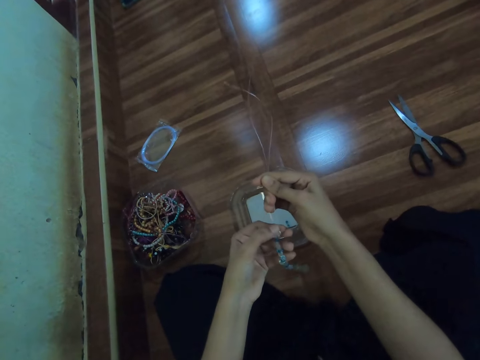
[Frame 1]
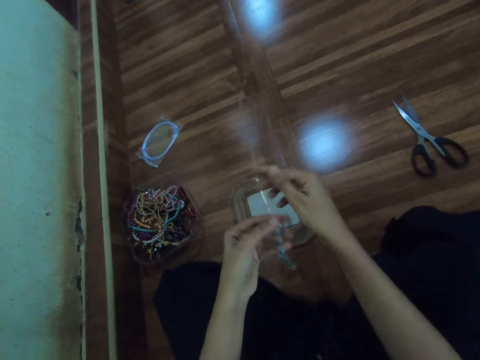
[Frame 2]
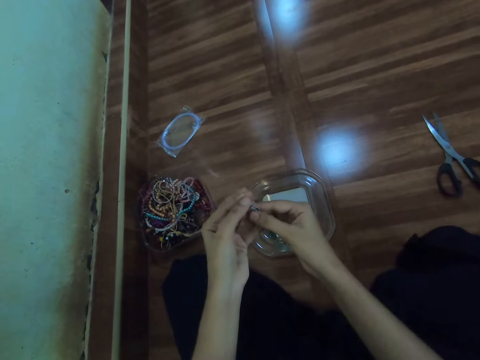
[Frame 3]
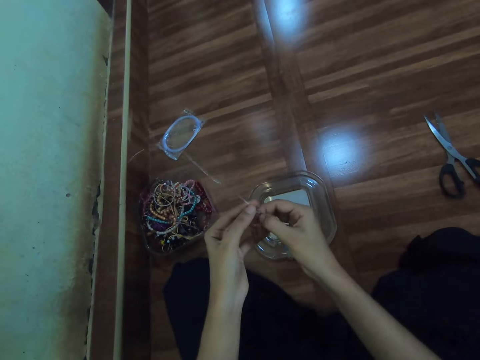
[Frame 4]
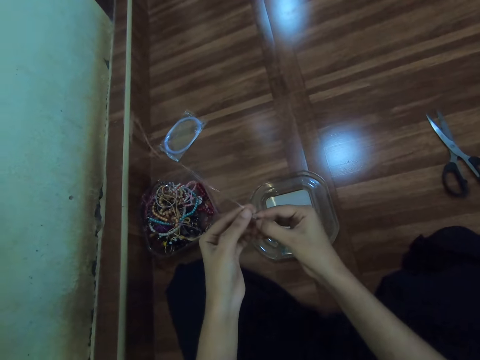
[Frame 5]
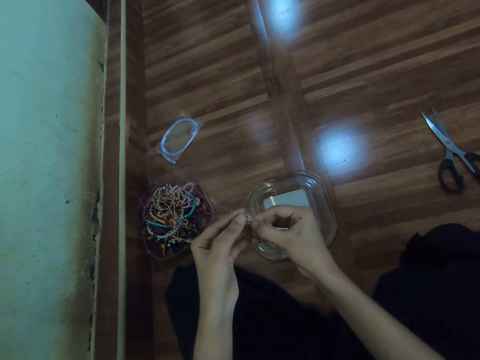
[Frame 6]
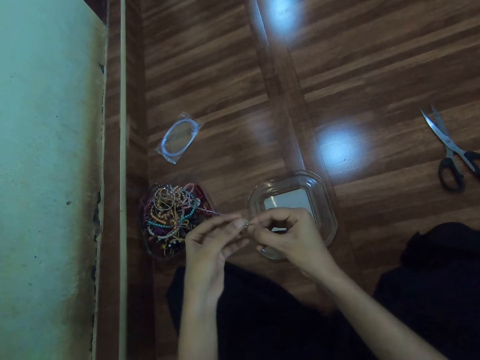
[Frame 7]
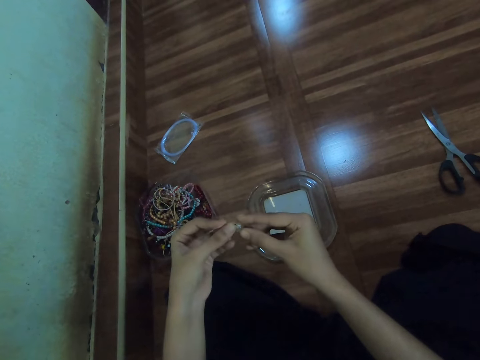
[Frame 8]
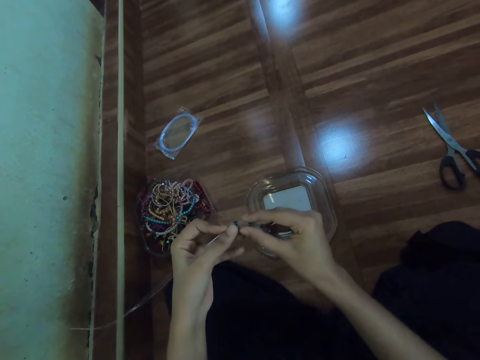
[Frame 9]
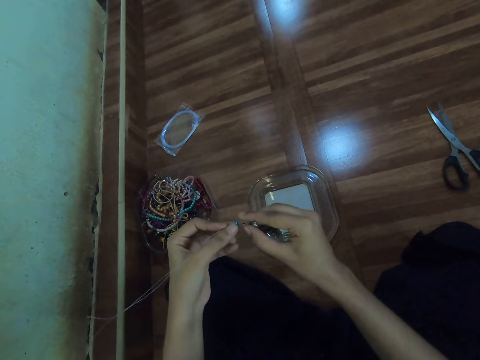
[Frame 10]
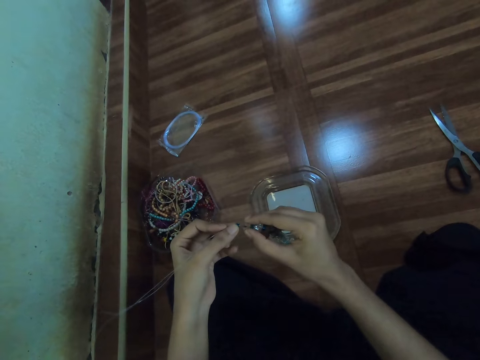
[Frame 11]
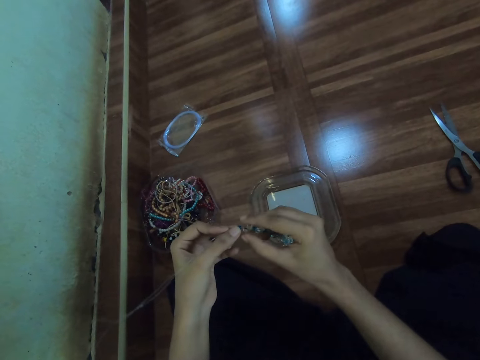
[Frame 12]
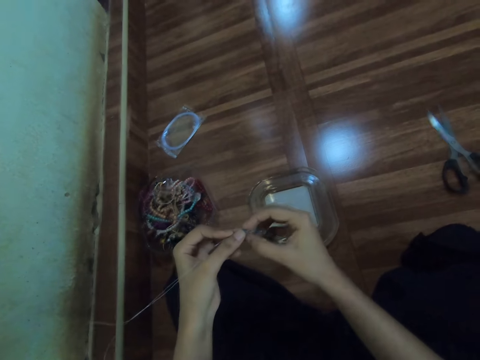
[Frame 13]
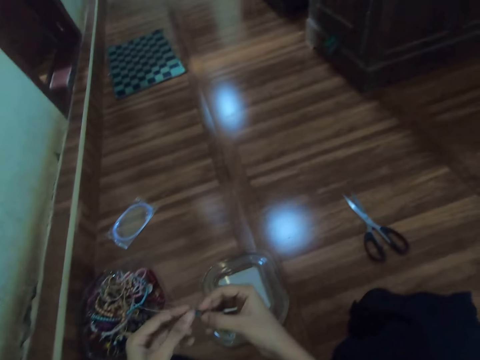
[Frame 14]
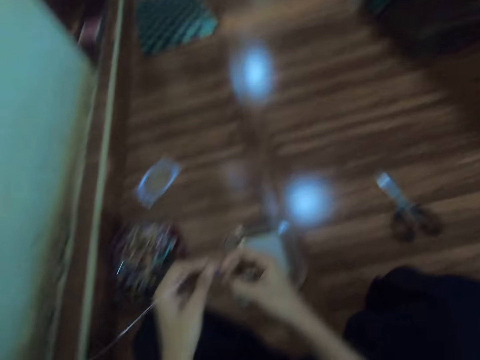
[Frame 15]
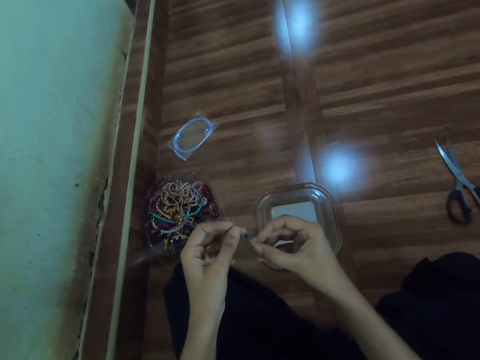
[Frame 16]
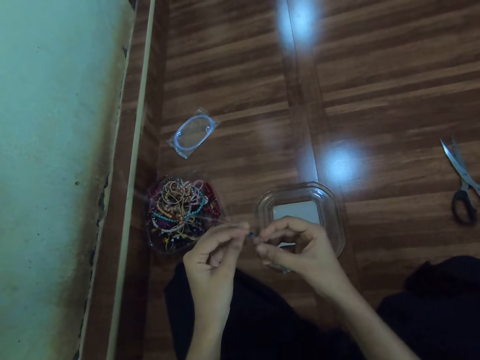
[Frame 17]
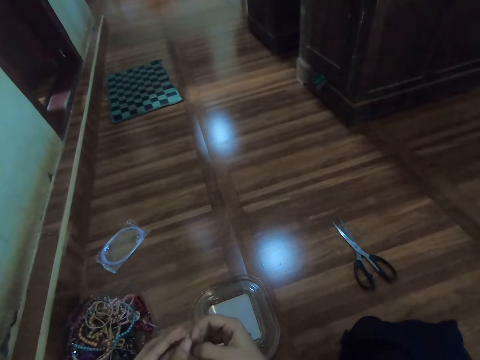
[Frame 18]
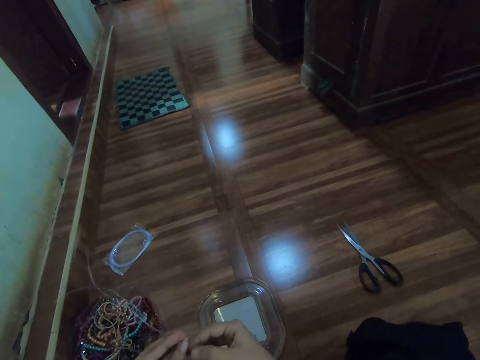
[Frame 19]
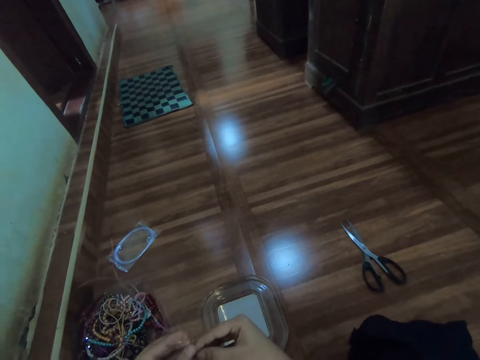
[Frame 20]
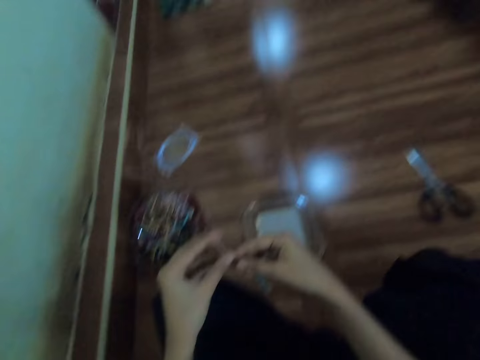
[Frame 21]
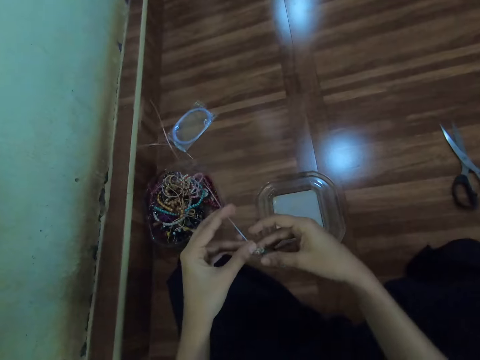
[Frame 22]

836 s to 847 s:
The camera wearer looks around.

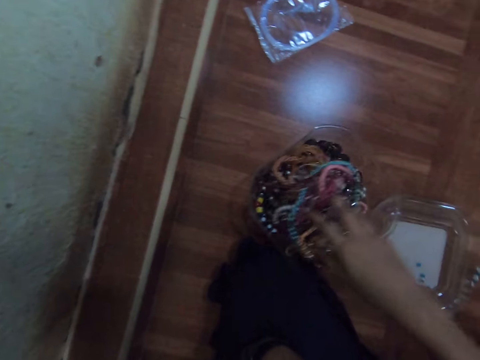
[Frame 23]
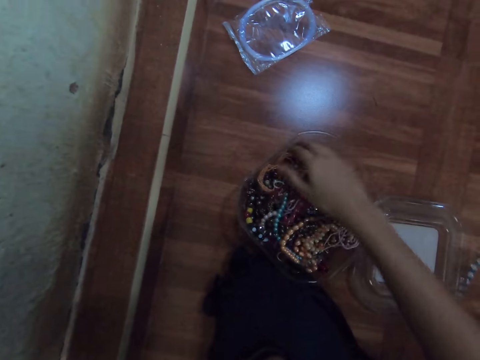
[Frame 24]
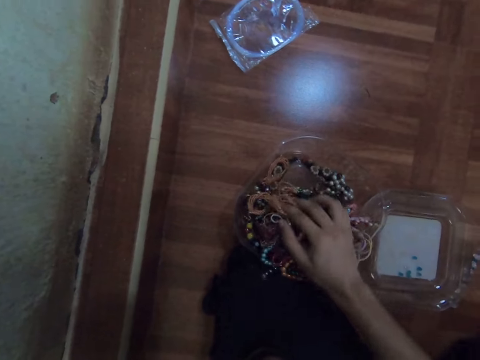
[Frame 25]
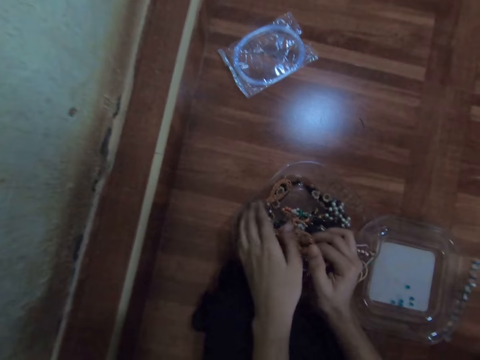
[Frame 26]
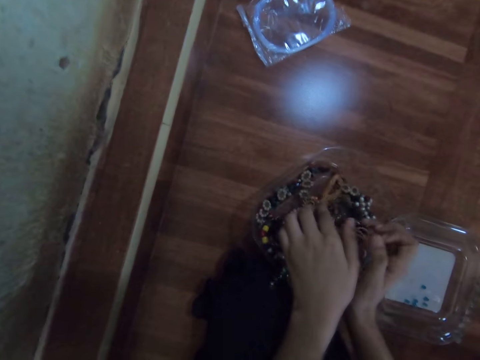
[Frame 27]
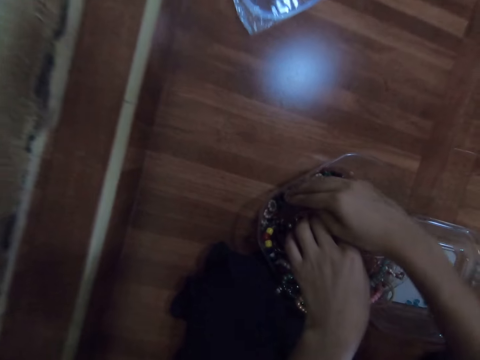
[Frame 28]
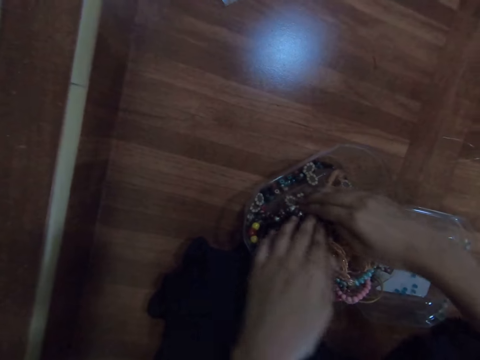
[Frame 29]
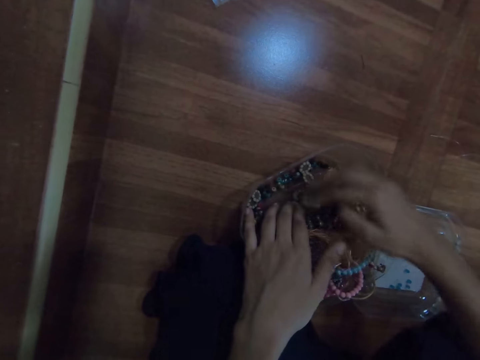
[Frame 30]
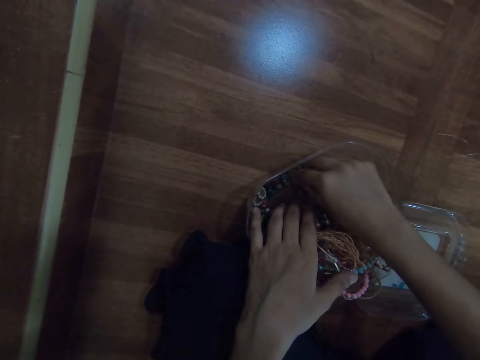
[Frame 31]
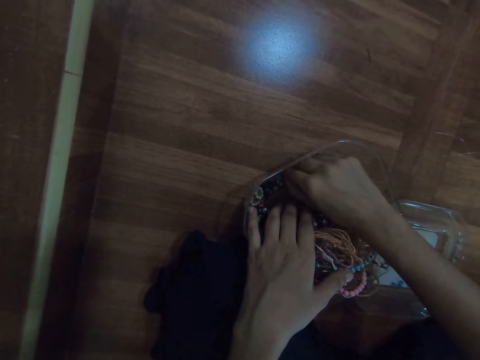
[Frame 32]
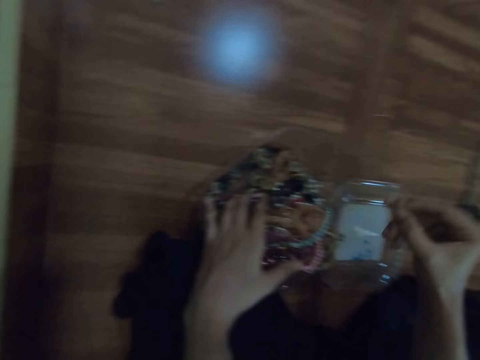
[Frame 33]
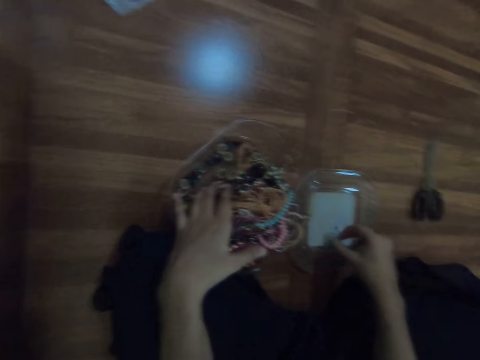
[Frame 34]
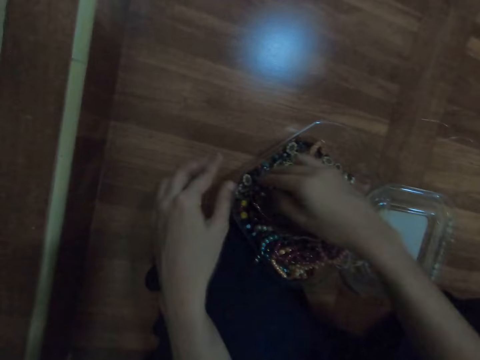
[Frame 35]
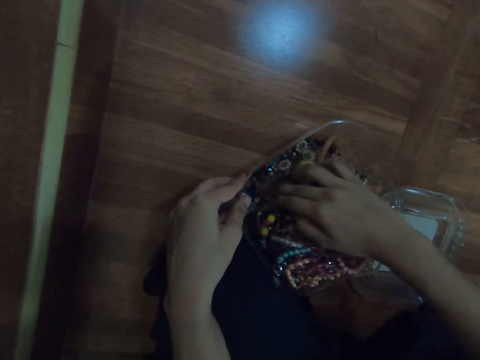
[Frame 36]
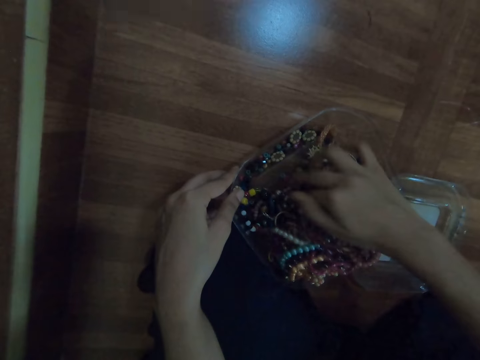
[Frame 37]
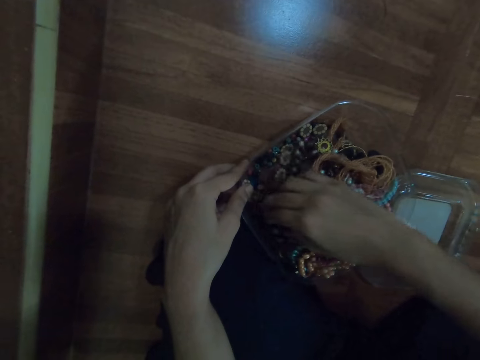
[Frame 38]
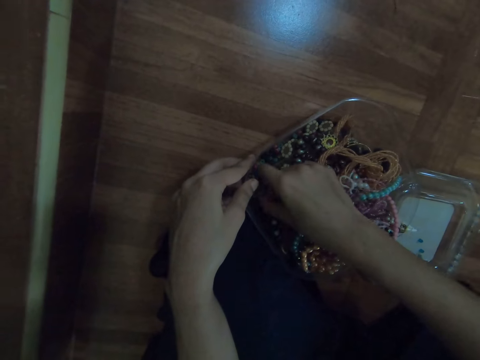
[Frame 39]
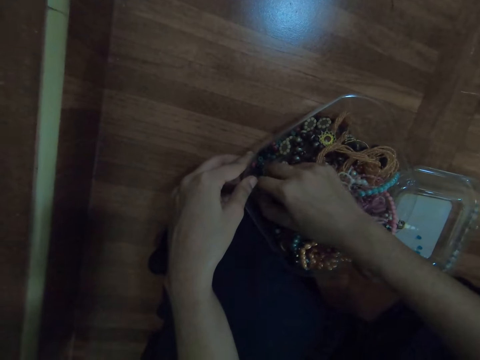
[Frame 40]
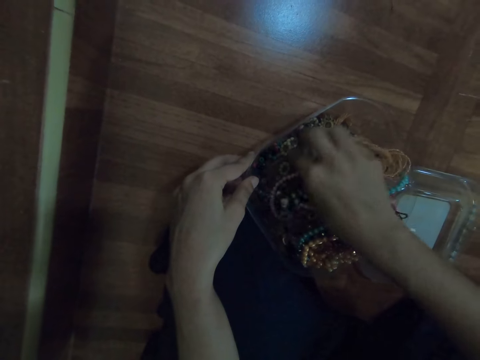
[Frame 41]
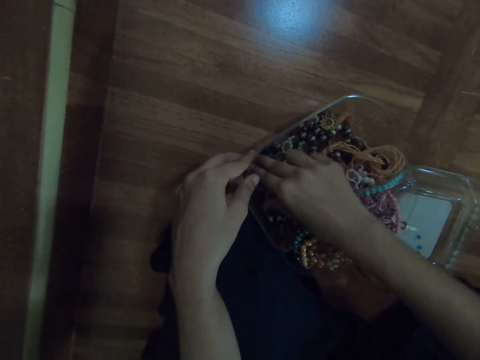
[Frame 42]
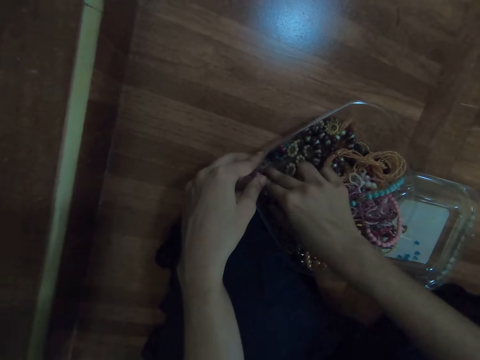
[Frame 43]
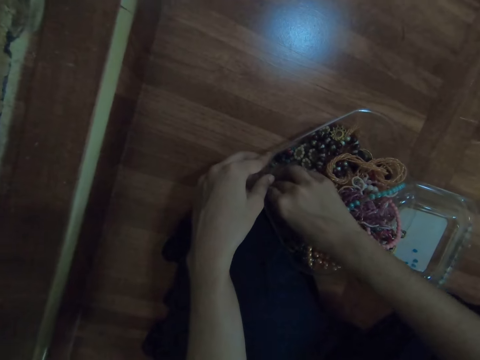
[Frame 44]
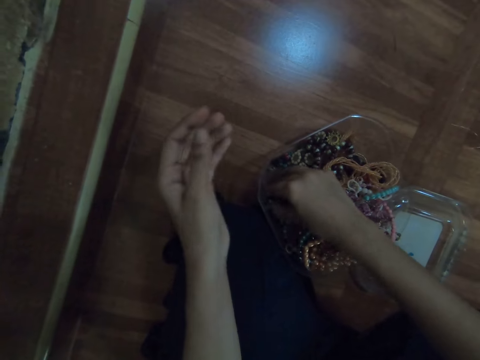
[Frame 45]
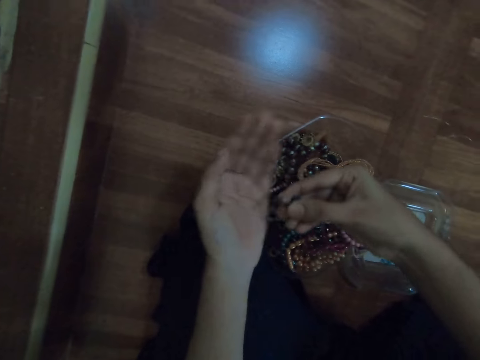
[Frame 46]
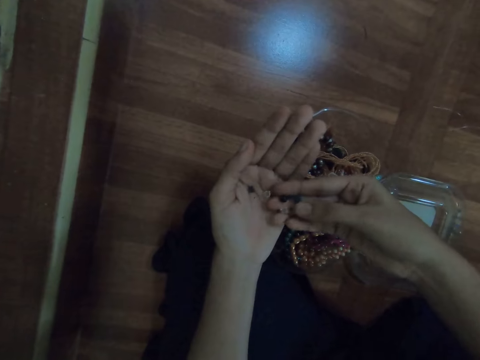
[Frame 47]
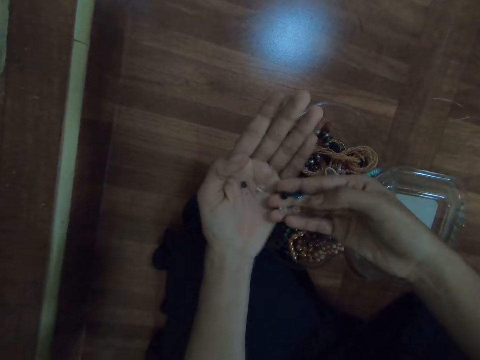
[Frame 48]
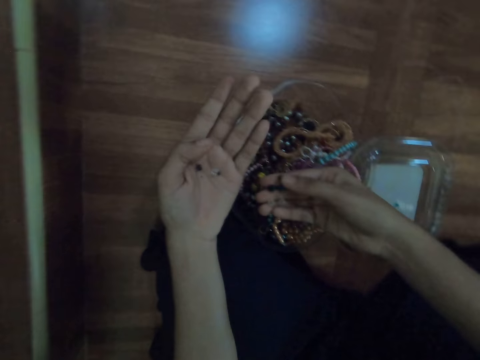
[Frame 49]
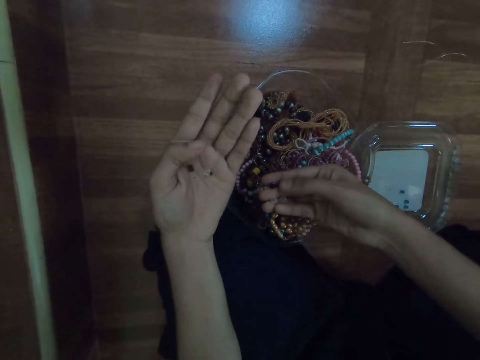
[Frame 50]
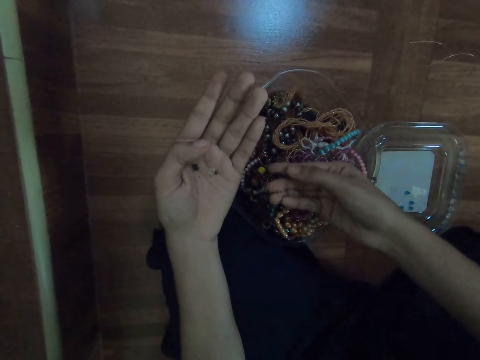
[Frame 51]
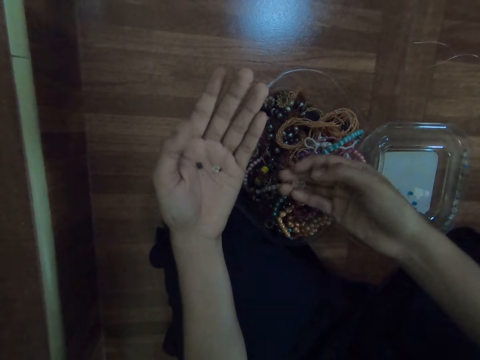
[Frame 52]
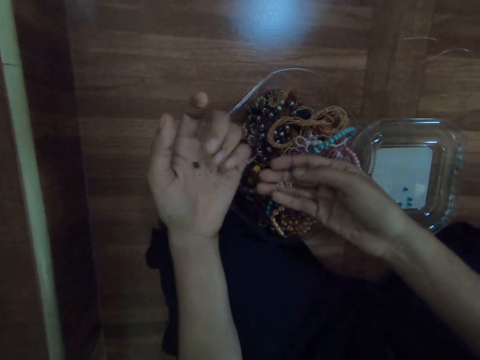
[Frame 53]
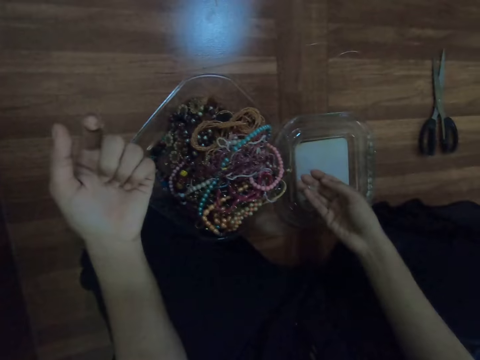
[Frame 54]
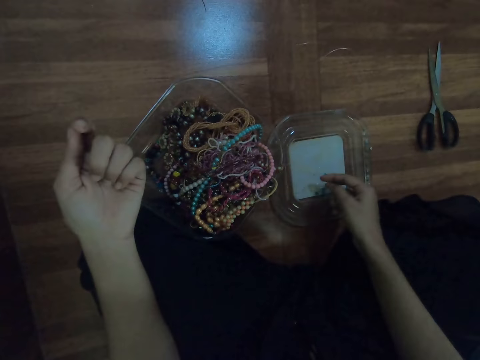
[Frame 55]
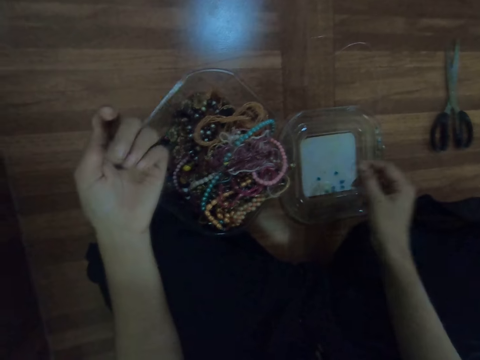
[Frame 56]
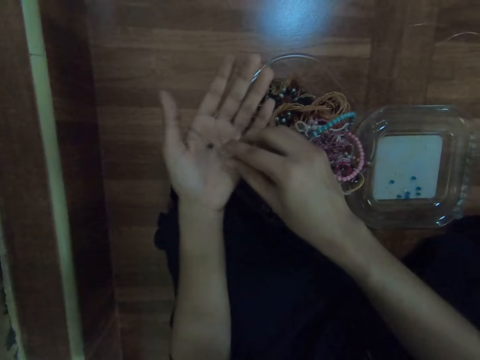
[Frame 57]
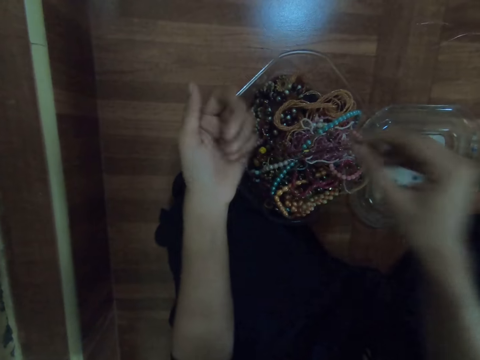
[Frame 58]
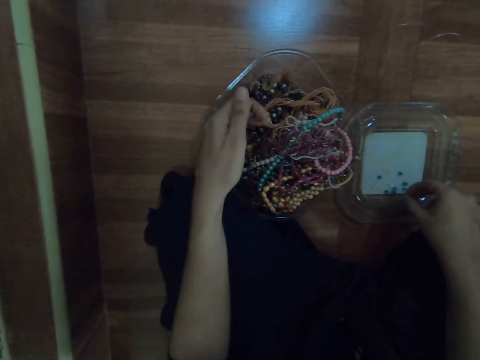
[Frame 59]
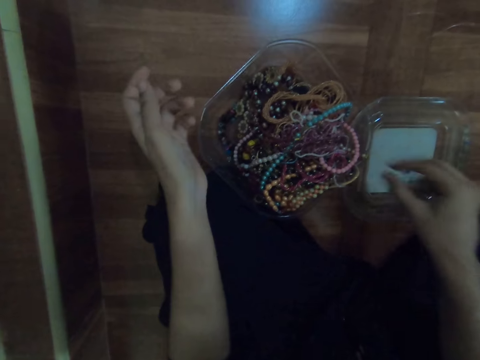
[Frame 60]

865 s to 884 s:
The camera wearer searches the bowl with both hands. She picks a bead from the bowl with her right hand. She drops the bead in the tray with her right hand. She searches the bowl with her right hand and holds the bowl with her left hand. She picks some beads from the bowl with her right hand. She drops some beads in her left hand with her right hand. She drops some beads in the bowl with her right hand. She drops a bead in the tray with her right hand. She picks a bead from her left hand with her right hand. She drops the beads in the bowl with her left hand. She drops the bead in the tray with her right hand.
